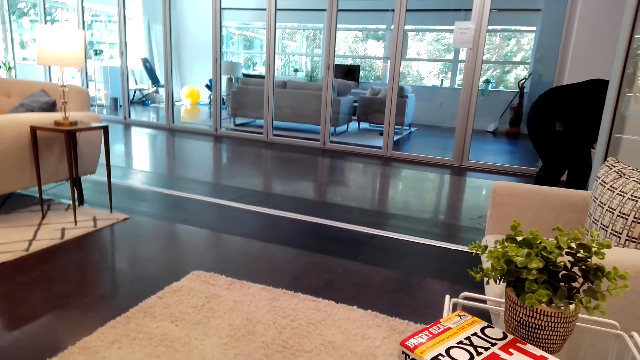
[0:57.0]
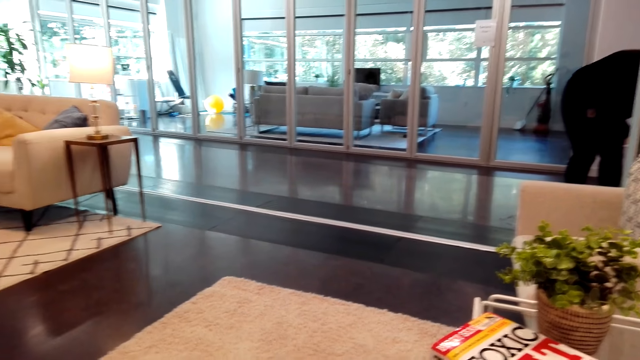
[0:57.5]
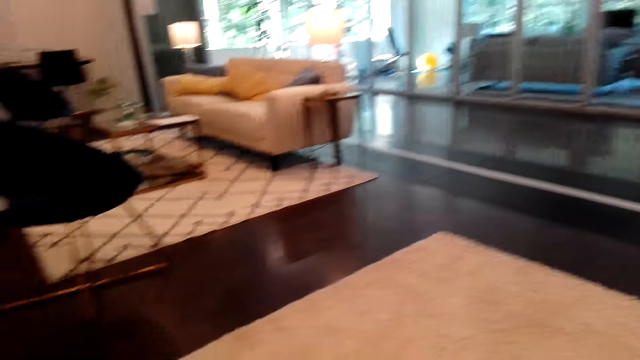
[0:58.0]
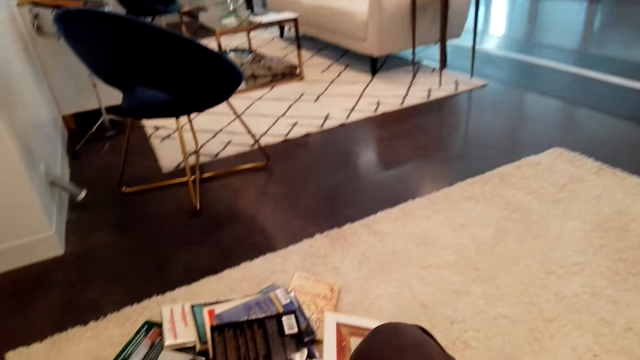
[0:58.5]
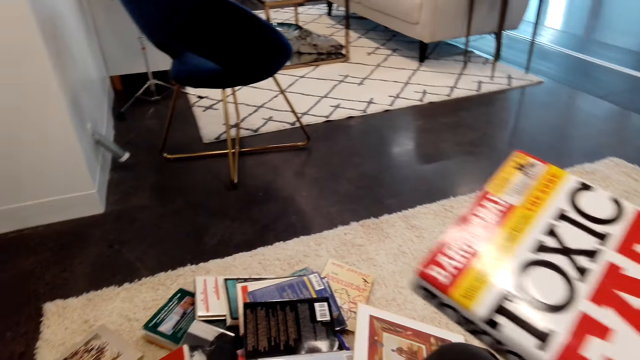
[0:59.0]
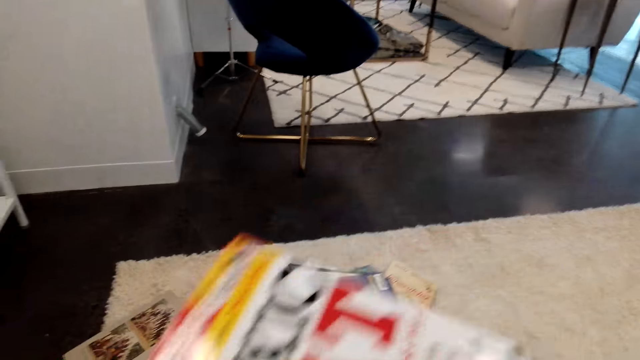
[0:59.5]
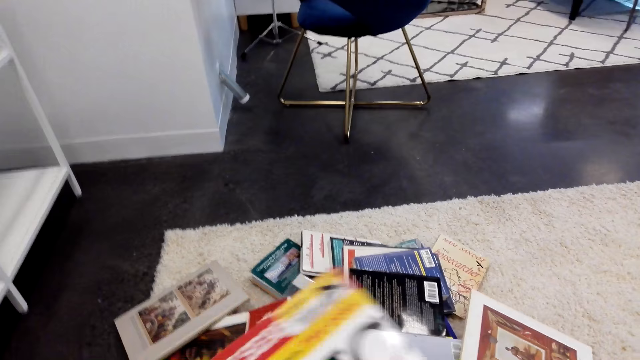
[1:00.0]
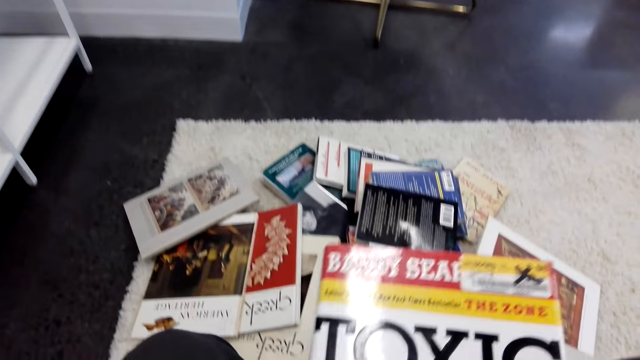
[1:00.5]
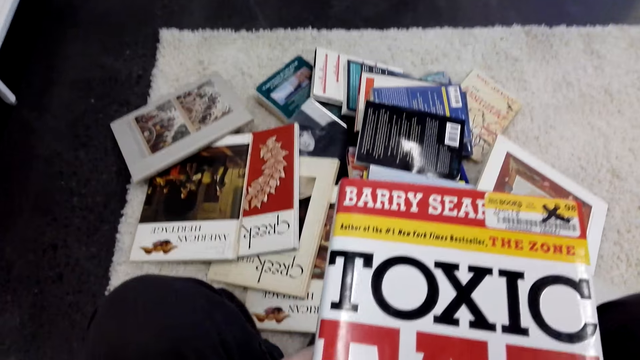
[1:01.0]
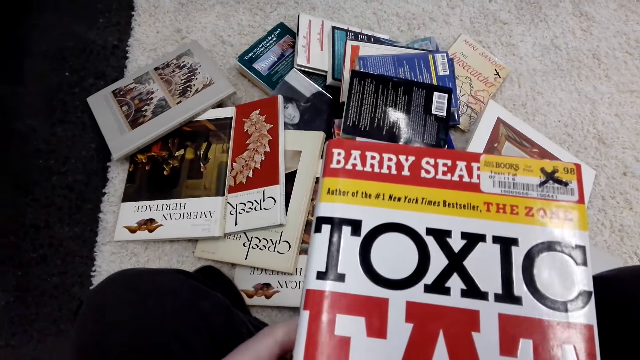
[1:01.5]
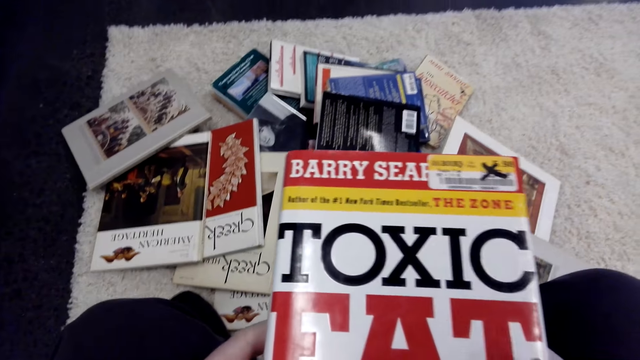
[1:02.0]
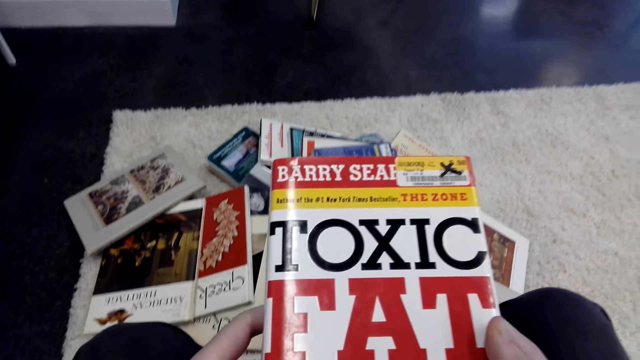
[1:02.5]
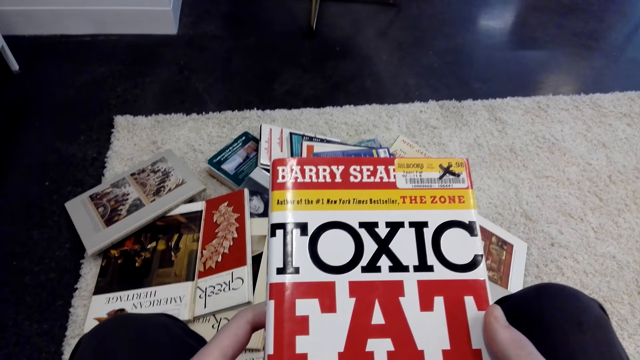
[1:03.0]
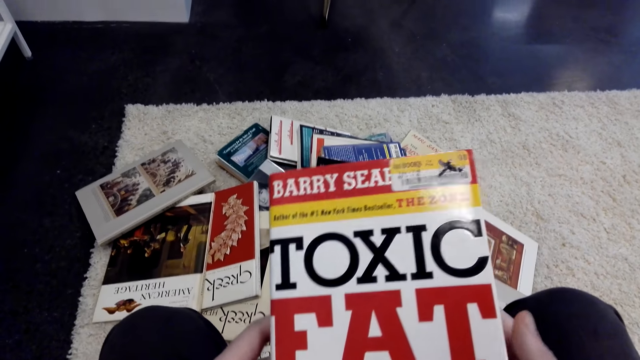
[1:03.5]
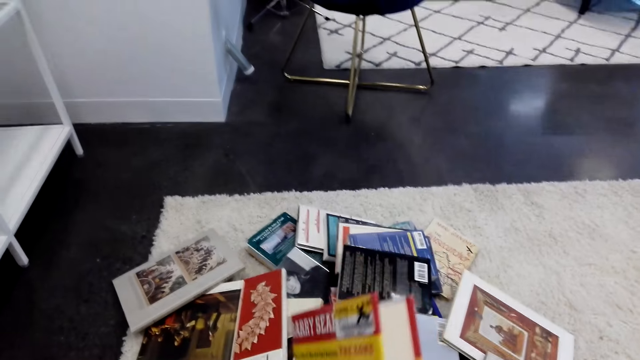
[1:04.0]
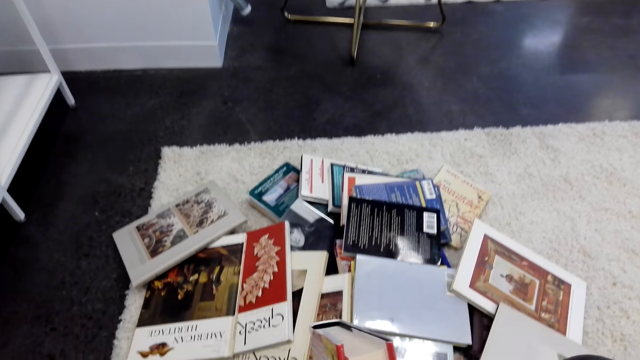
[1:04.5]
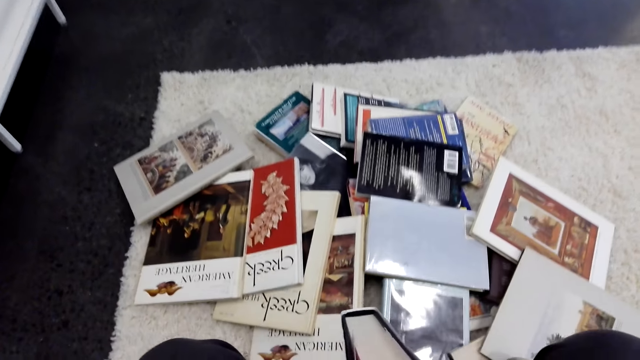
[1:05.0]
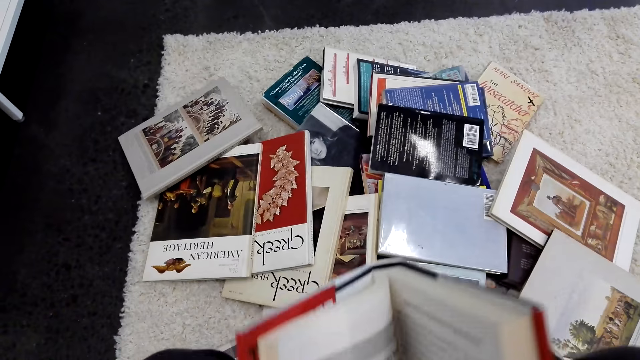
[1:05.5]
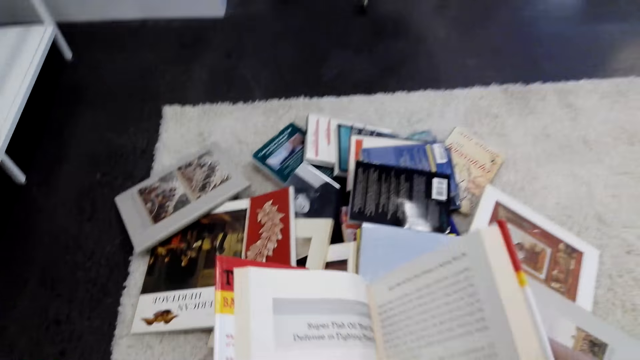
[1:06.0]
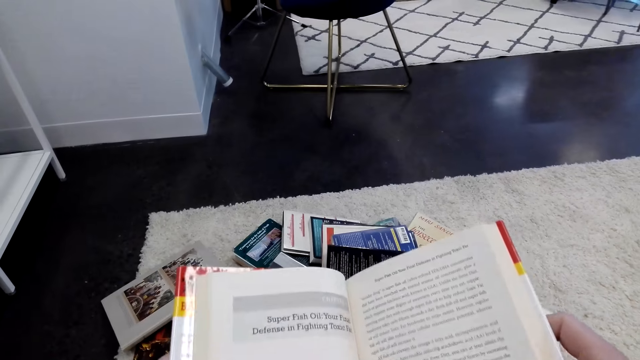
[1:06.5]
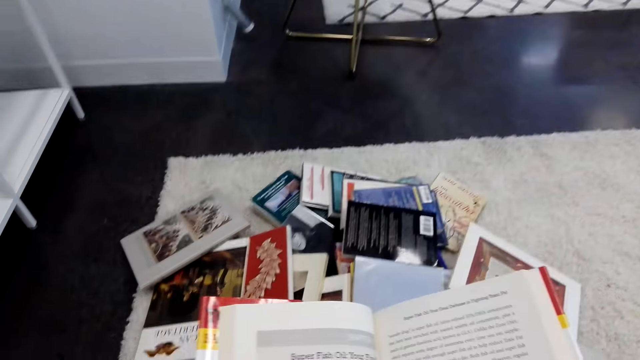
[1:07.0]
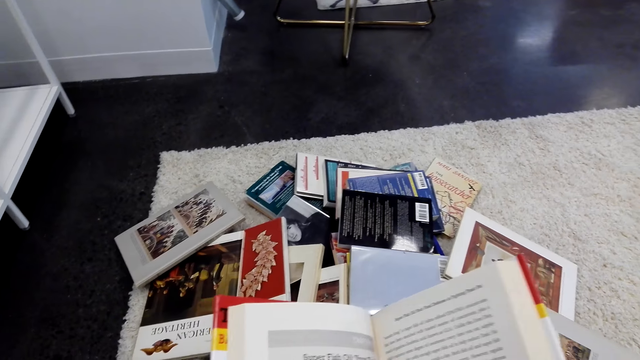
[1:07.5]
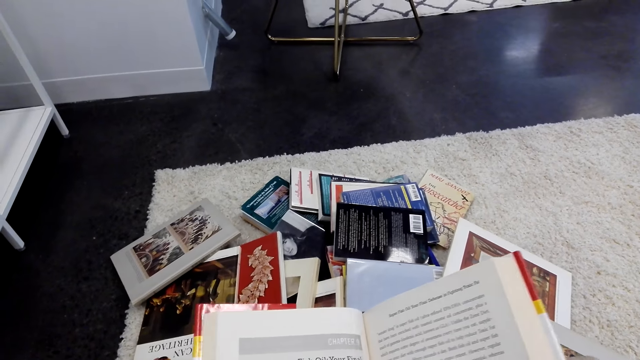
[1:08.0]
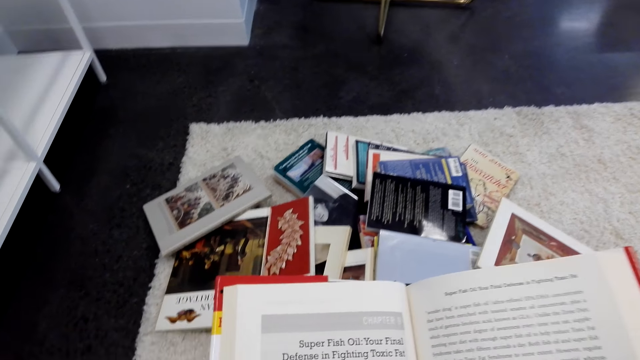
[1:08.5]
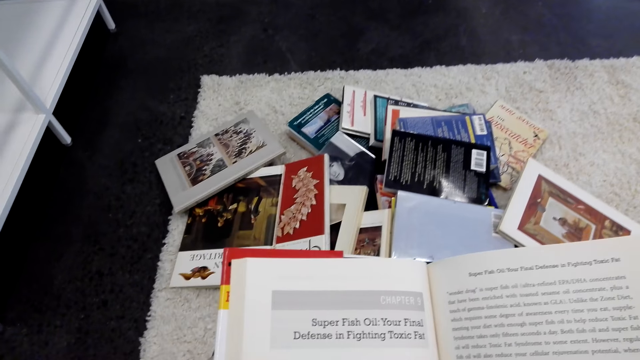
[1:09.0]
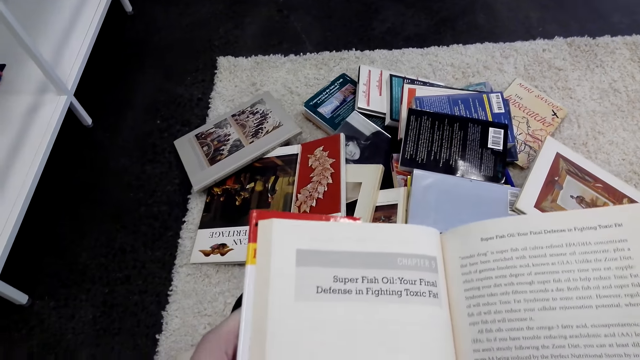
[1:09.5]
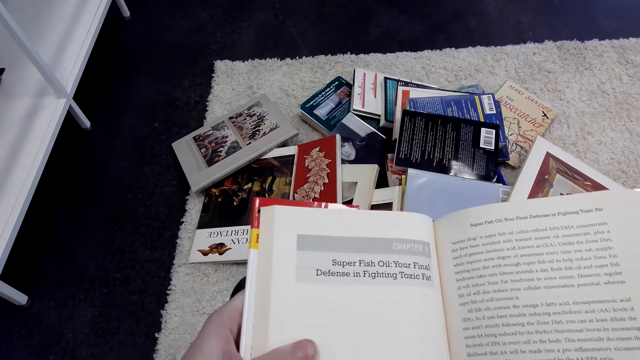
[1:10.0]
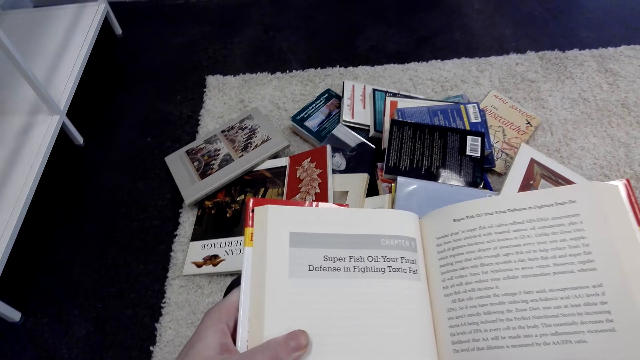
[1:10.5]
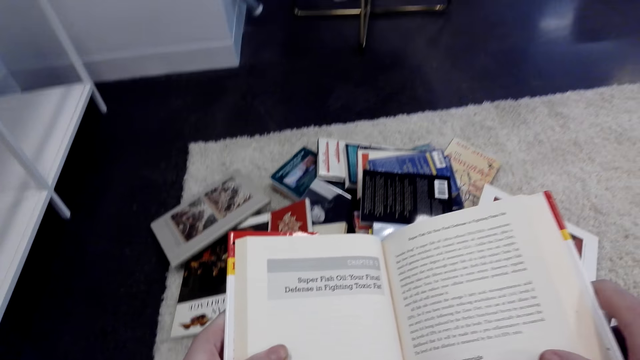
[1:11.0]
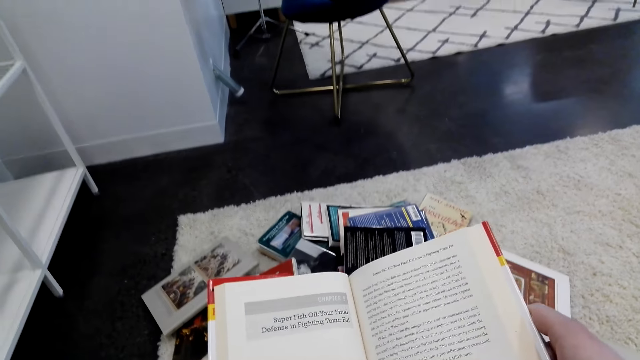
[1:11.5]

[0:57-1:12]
The camera wearer grabs a book. They put the book on the table. They open the book. They read the book.

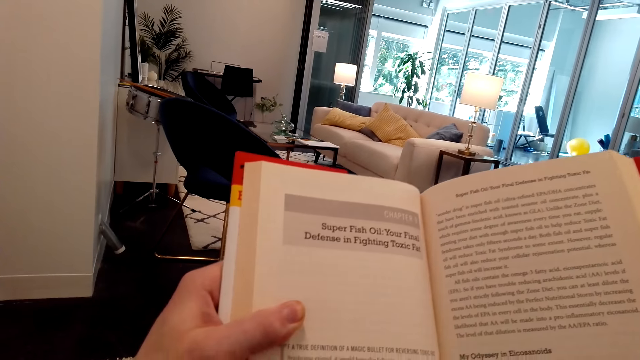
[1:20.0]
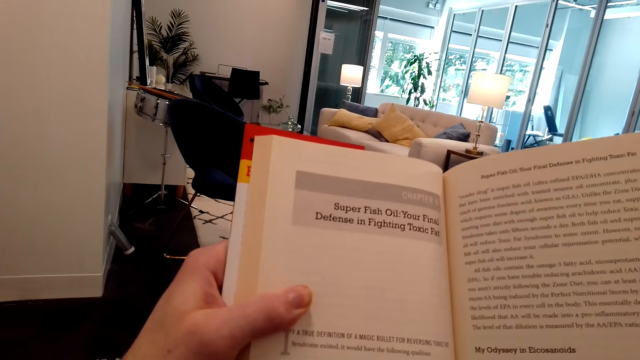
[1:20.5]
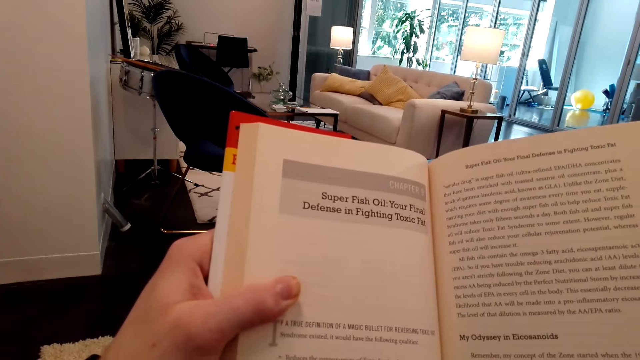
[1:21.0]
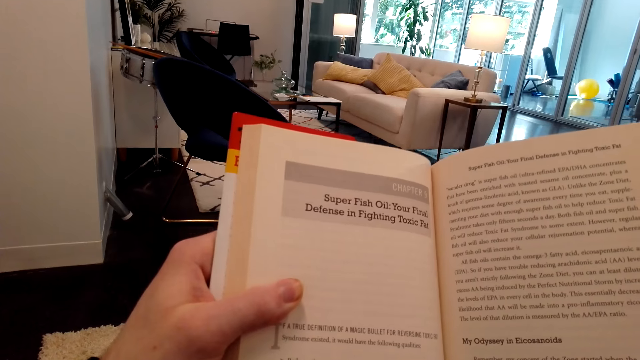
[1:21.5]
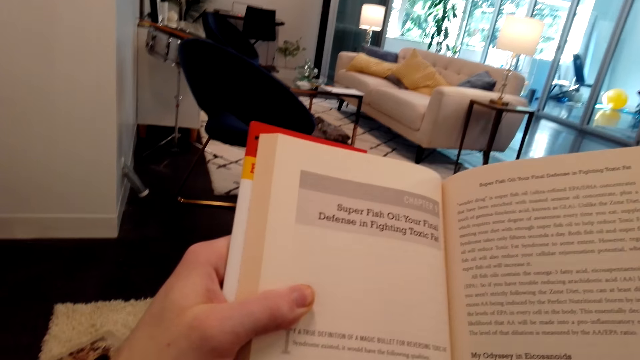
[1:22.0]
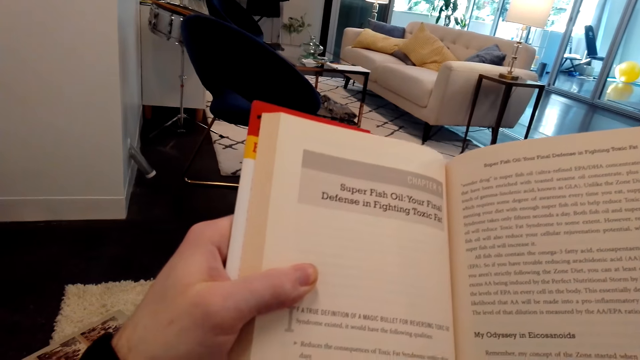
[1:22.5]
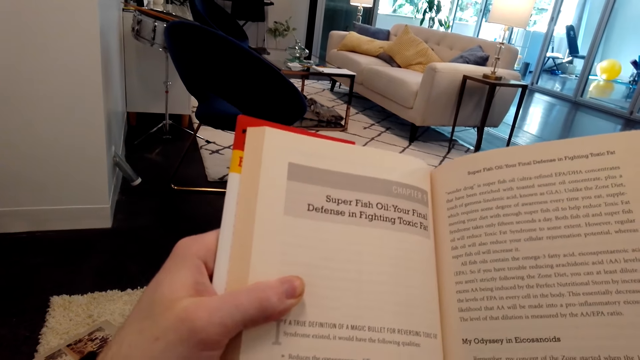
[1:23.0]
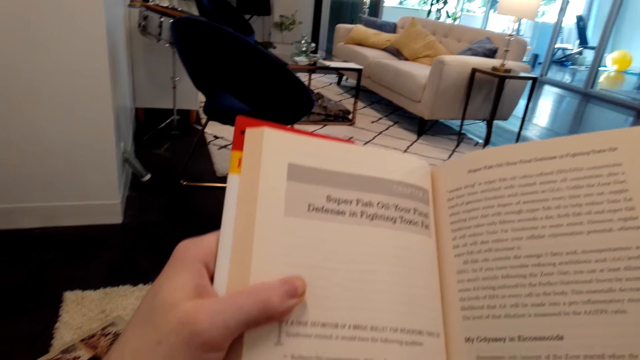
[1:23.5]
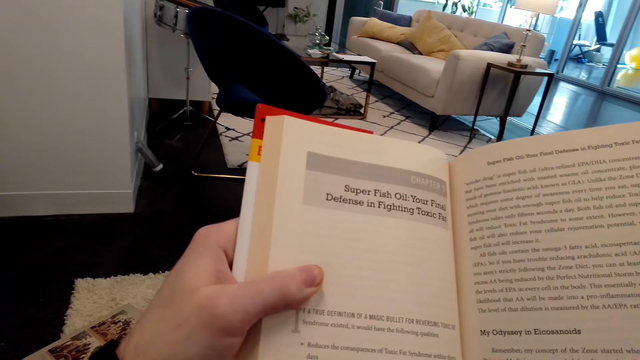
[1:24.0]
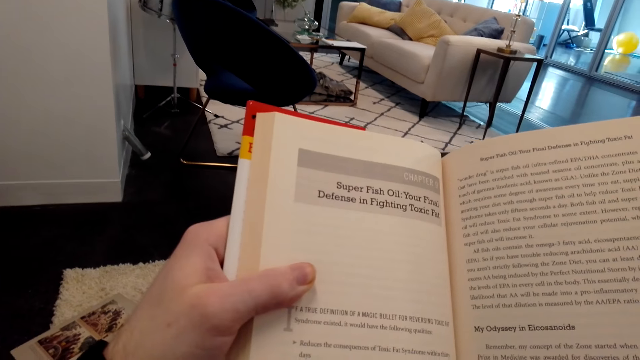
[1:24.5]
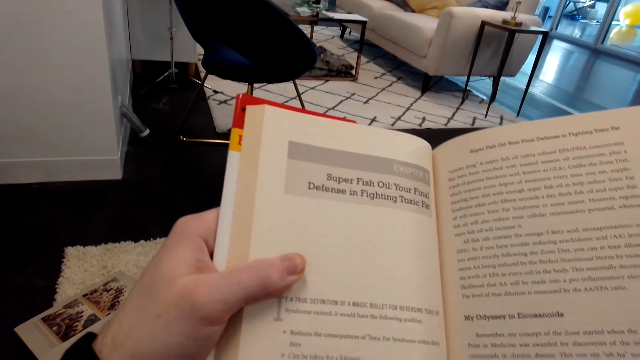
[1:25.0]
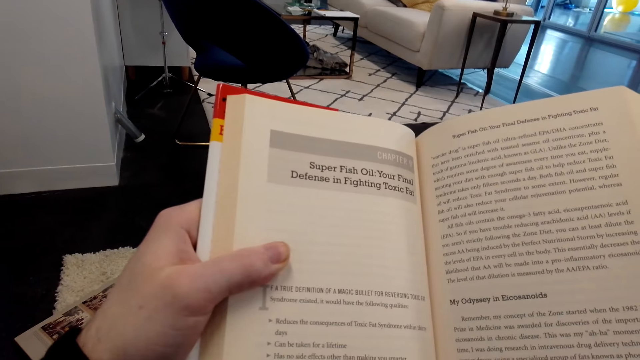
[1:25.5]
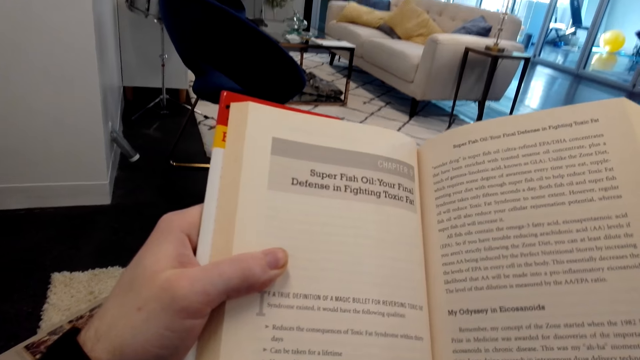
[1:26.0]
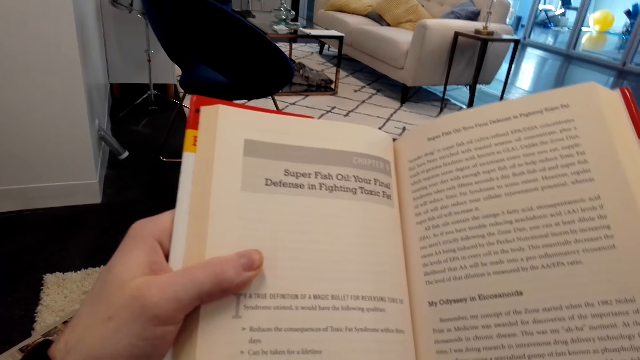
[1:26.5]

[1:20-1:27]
The camera wearer reads the book.
